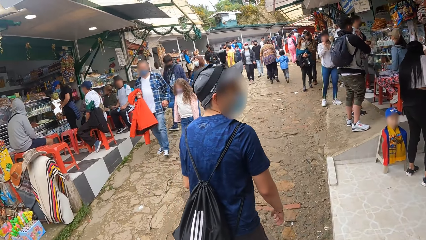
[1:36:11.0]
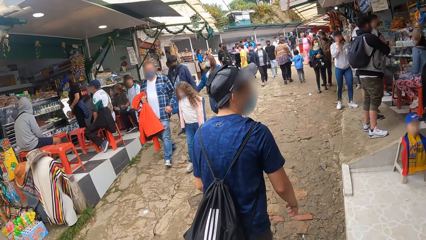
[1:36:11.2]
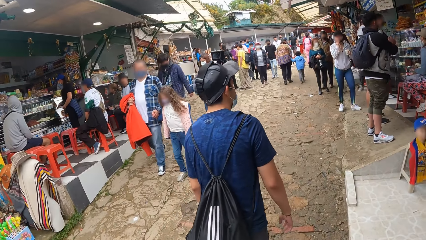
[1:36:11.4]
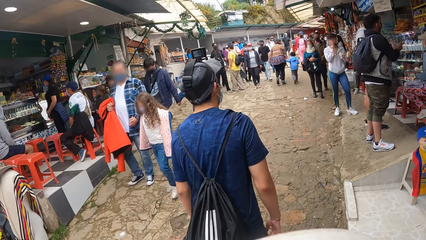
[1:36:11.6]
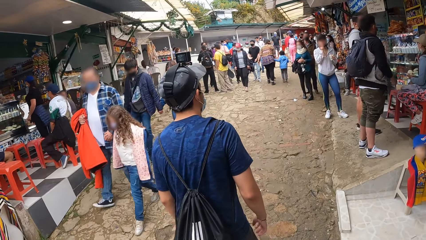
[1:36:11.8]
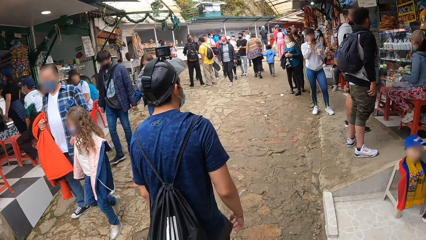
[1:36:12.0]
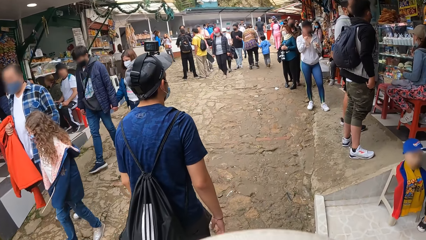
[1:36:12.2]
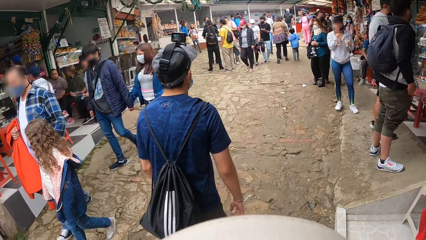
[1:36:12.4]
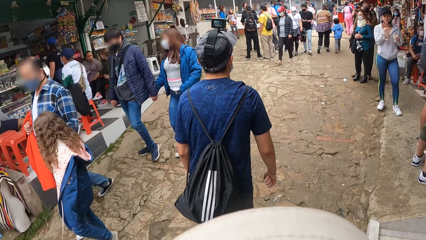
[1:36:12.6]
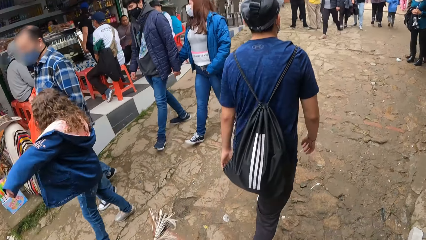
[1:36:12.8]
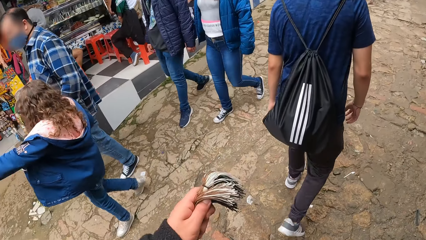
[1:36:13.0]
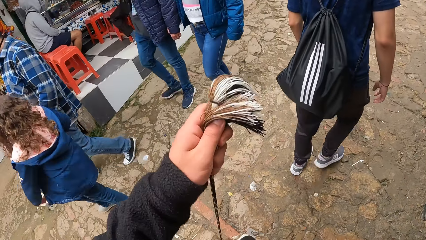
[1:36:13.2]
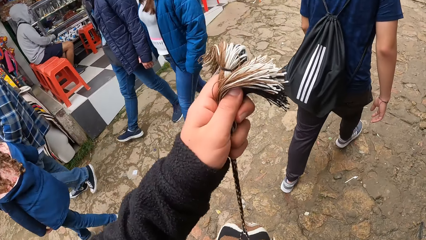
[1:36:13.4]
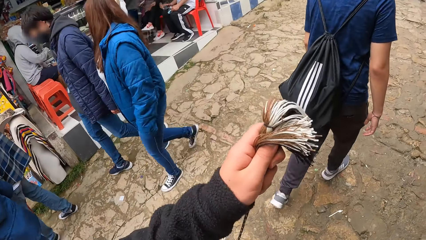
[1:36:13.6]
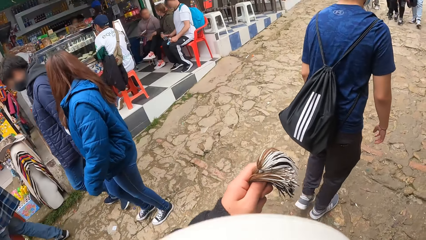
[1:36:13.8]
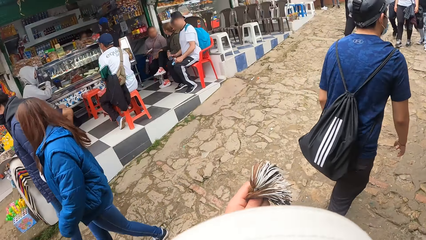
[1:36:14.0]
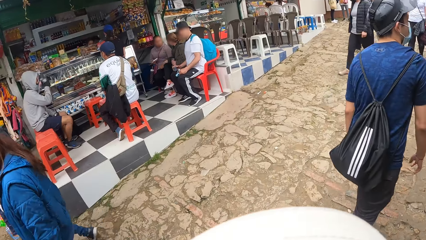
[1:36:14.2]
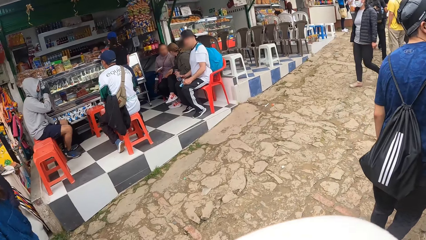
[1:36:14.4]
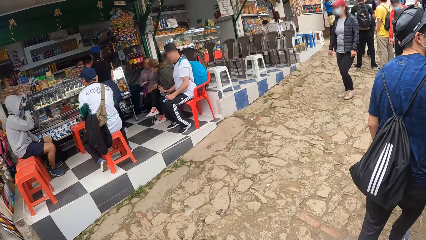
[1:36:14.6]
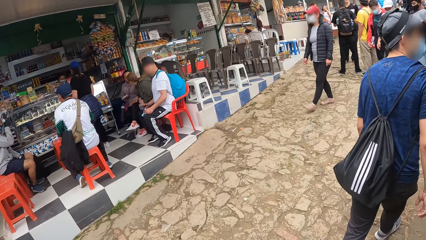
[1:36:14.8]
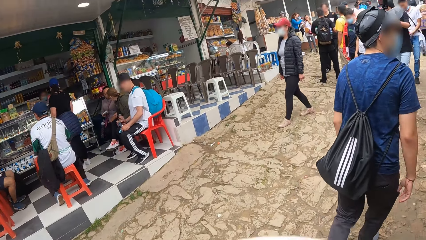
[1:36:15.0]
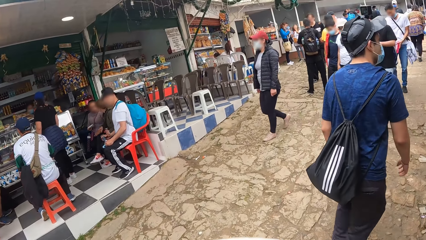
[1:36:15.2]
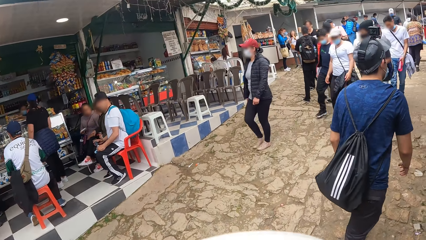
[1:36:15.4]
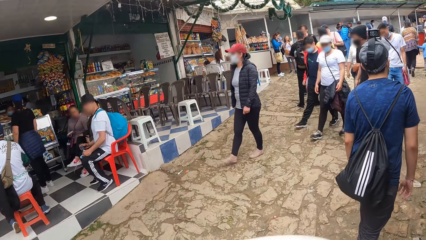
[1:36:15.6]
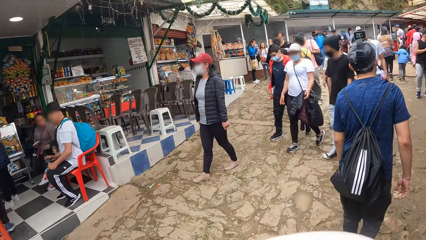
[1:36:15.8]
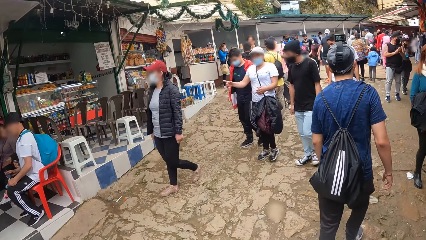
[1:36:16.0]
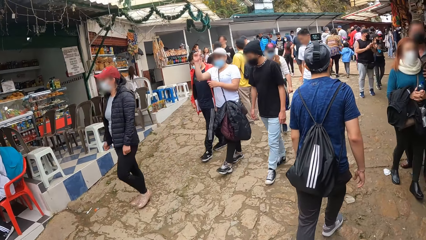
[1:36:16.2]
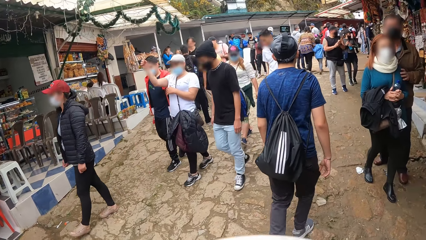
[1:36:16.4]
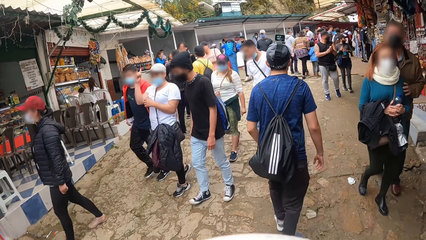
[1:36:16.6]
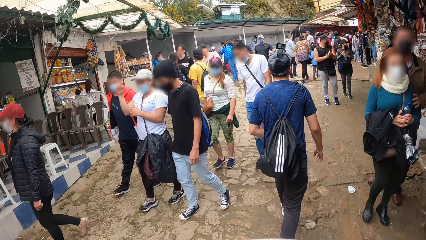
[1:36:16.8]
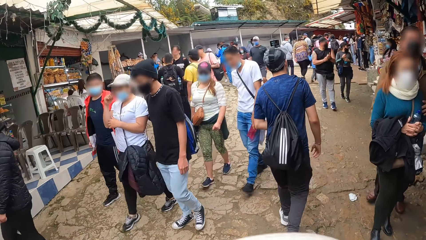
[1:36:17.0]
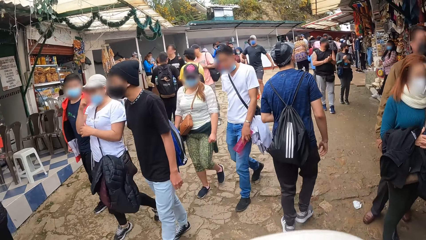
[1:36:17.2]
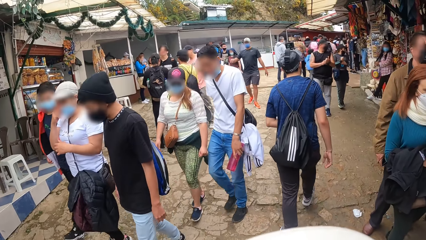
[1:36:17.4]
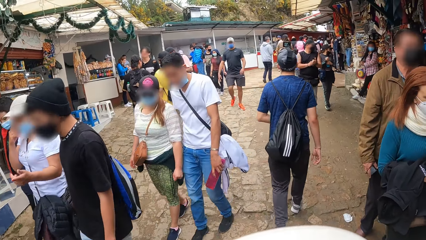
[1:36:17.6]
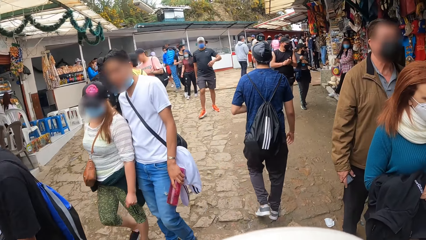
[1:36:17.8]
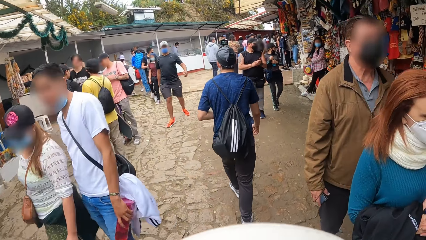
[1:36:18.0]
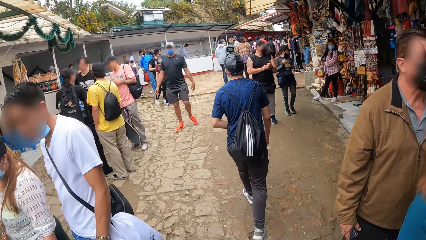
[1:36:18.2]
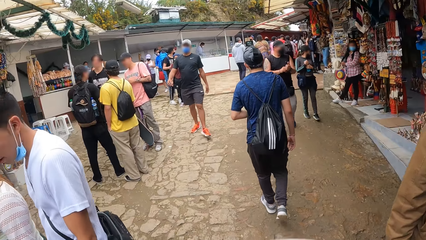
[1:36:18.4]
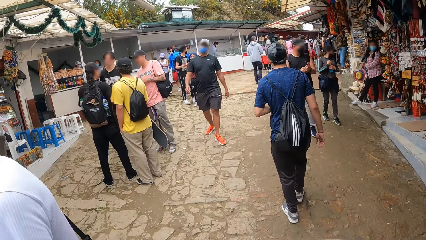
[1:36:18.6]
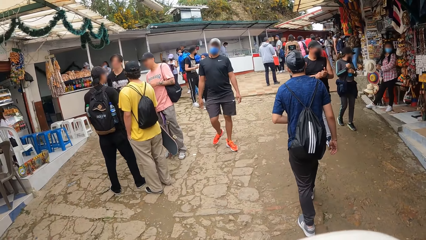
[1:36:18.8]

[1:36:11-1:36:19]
The camera wearer holds the bag with his left hand.

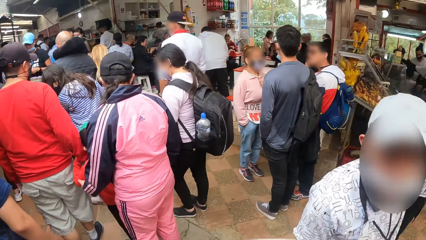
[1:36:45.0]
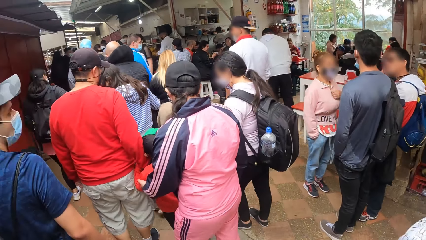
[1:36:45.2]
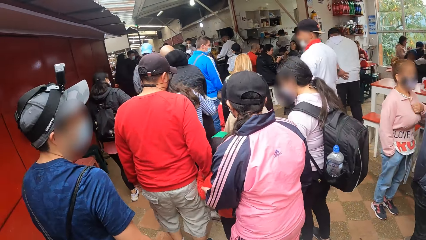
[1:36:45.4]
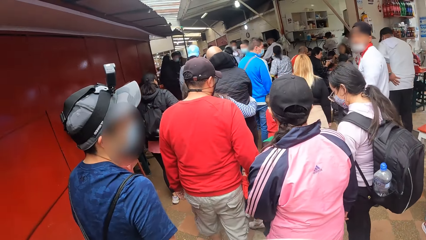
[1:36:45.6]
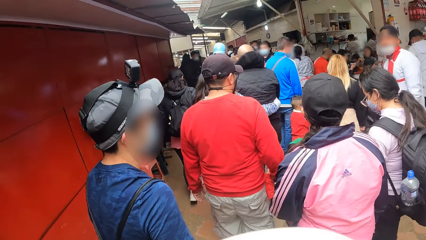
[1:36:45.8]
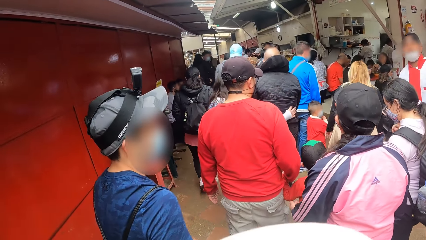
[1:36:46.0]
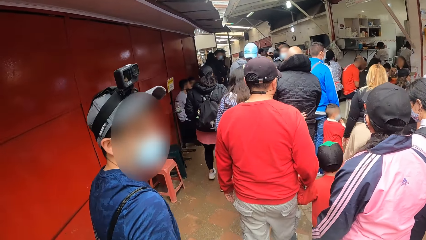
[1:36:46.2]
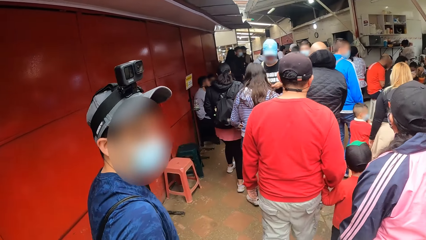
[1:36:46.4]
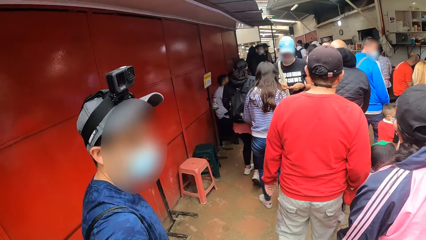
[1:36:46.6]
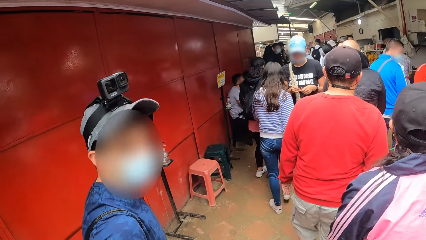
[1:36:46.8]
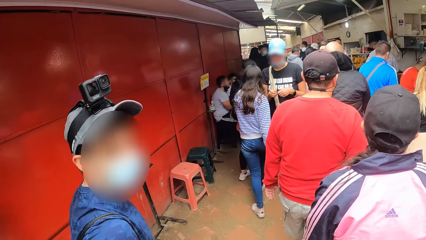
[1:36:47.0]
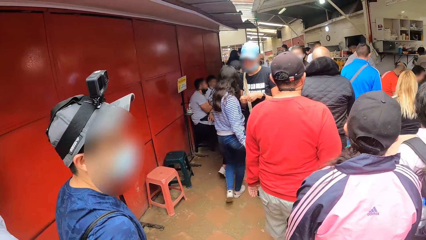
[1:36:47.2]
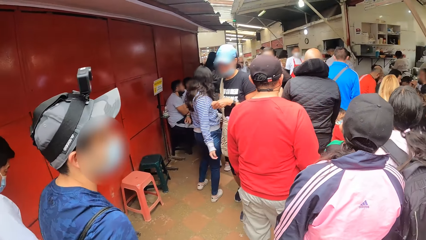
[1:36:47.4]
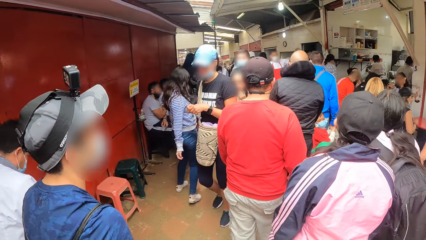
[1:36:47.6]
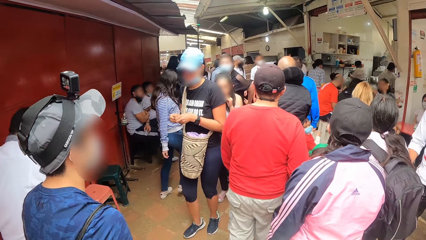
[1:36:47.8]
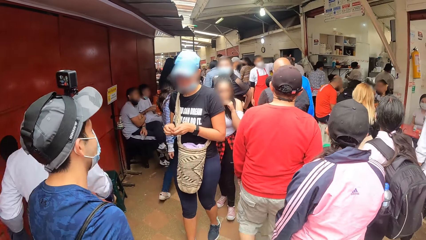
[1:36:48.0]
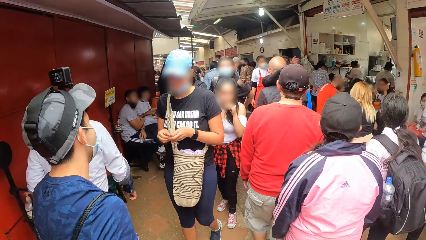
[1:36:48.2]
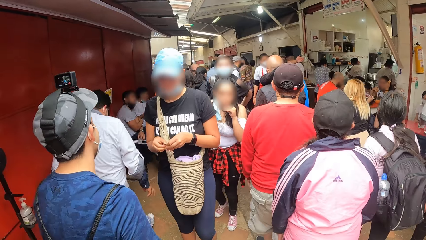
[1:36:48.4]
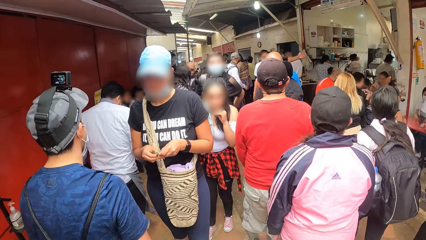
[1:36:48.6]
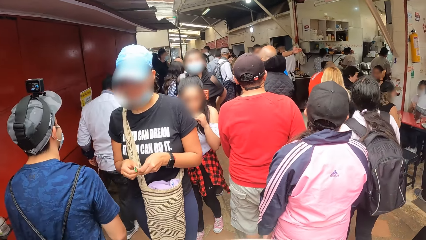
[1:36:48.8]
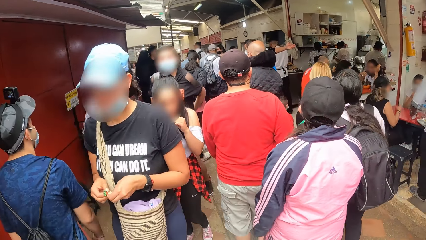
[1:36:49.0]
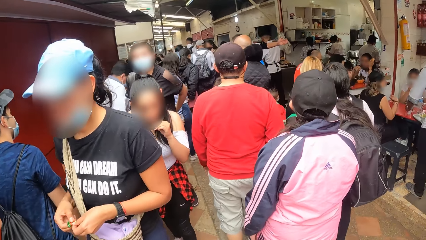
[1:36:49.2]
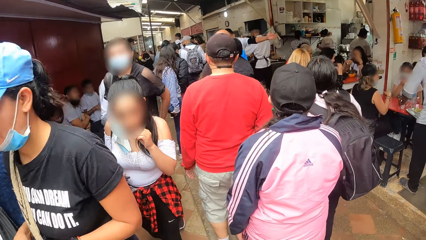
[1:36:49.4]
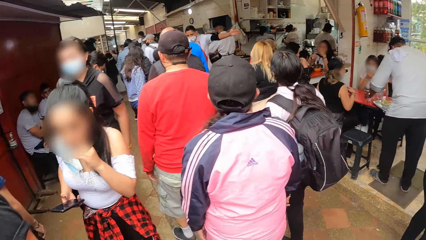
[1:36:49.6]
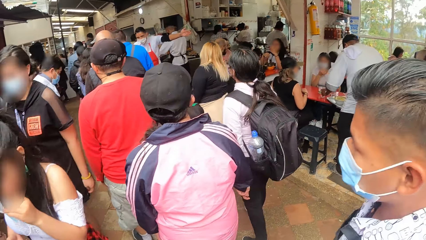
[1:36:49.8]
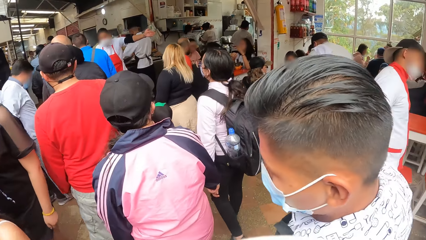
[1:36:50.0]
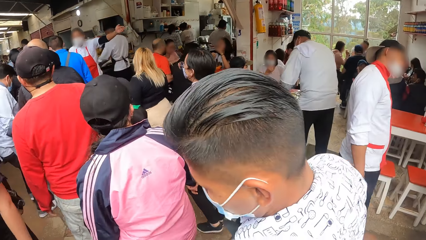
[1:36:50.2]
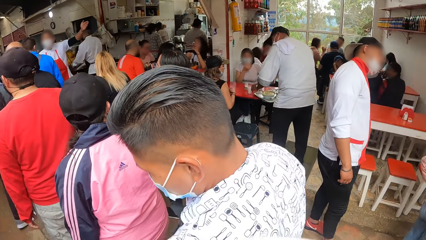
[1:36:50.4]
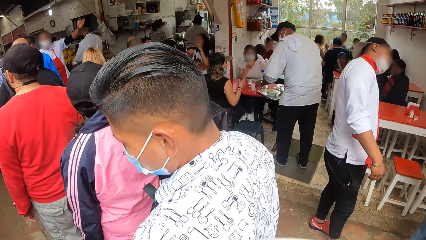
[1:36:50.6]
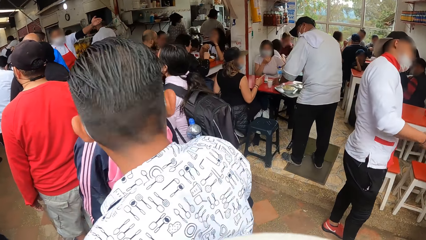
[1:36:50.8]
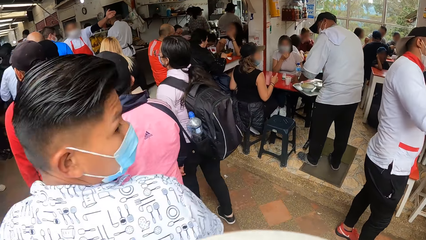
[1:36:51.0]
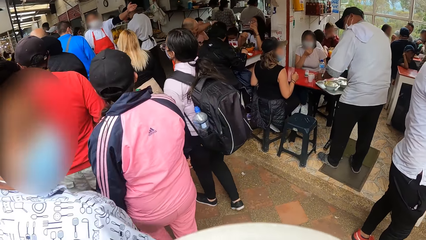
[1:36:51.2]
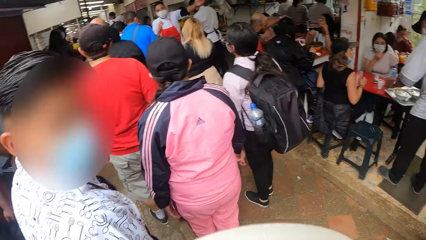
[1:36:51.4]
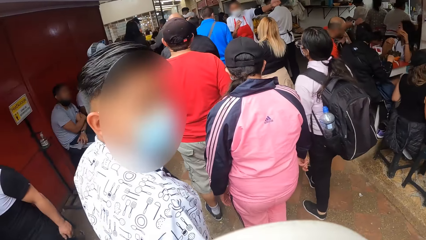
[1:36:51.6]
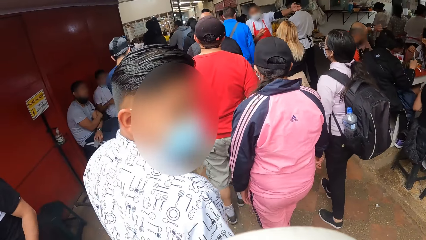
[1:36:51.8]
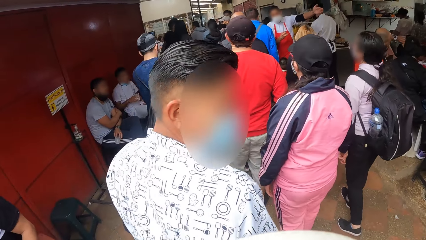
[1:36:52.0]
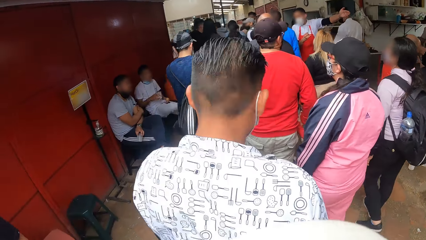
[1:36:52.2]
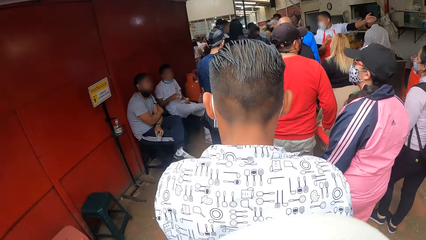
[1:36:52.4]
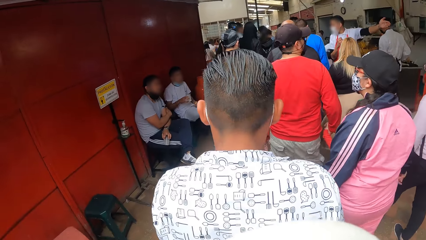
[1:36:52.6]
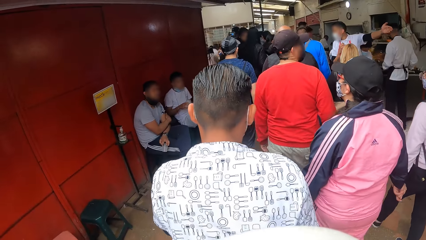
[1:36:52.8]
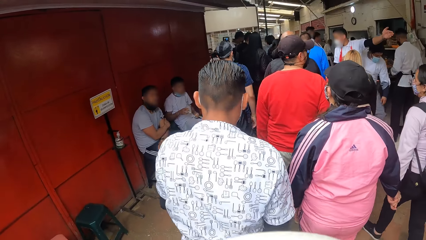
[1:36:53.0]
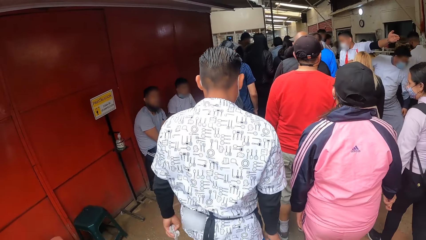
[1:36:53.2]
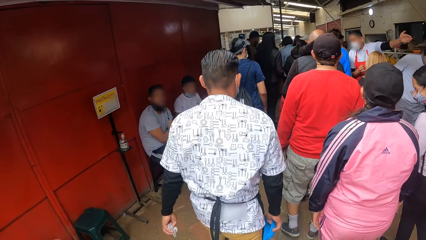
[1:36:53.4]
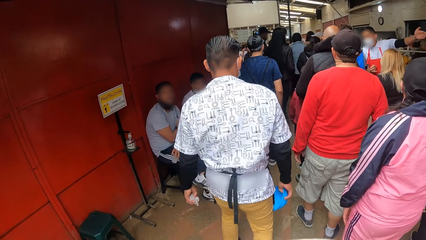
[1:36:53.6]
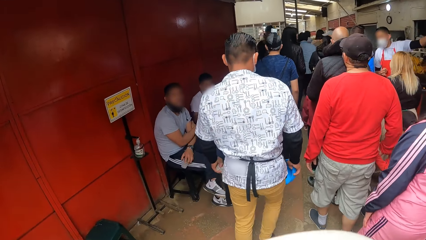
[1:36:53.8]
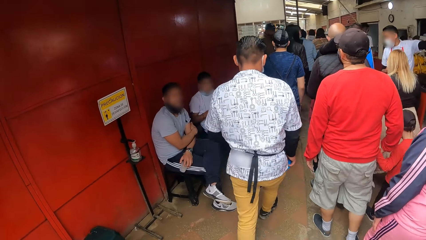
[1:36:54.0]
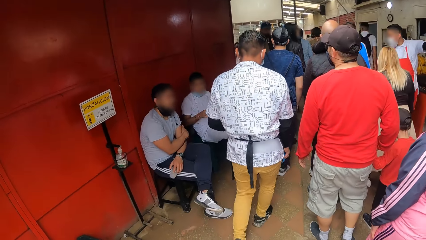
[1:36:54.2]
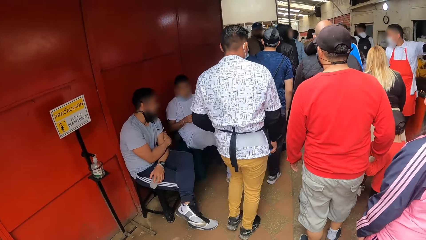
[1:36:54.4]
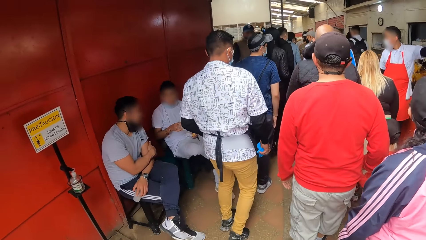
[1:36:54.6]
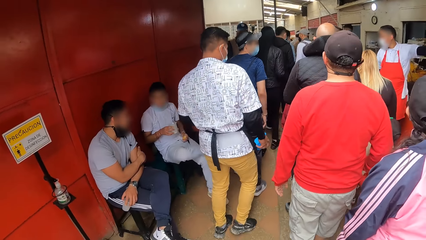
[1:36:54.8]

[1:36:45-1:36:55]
The man interacts with the camera wearer. The camera wearer walks into a canteen with the group of people.
